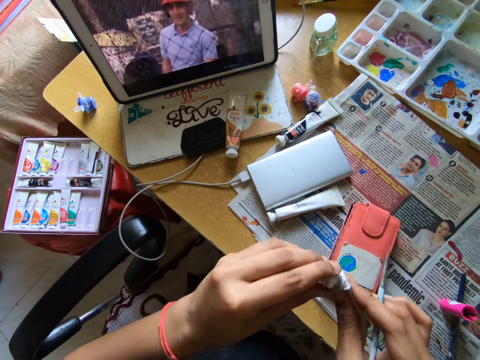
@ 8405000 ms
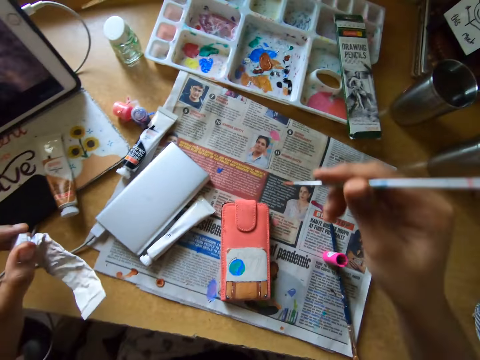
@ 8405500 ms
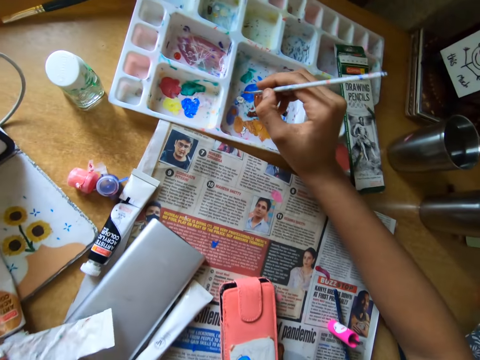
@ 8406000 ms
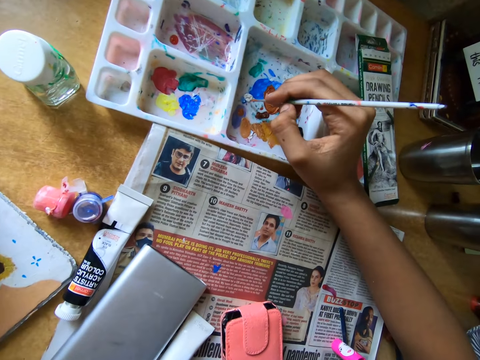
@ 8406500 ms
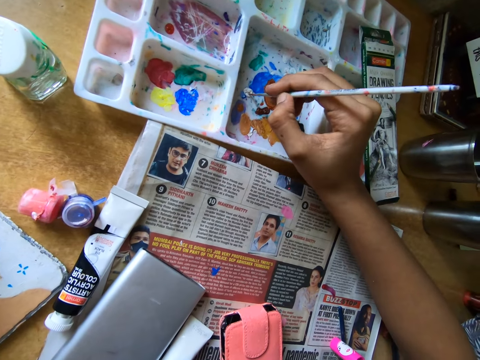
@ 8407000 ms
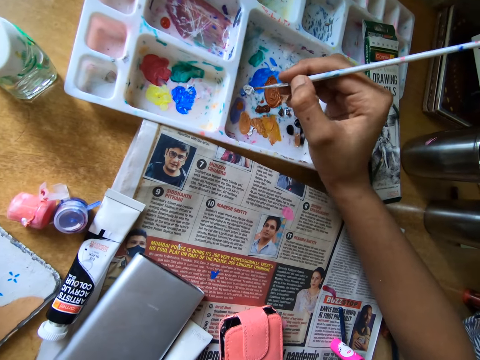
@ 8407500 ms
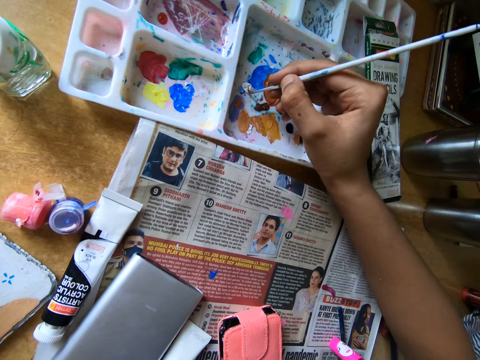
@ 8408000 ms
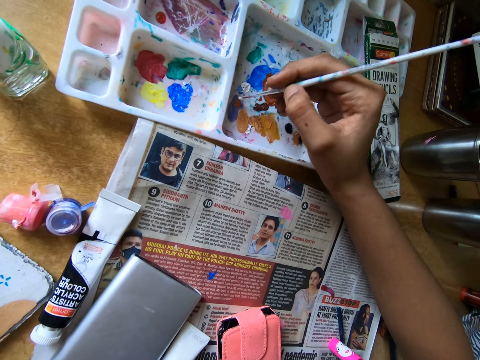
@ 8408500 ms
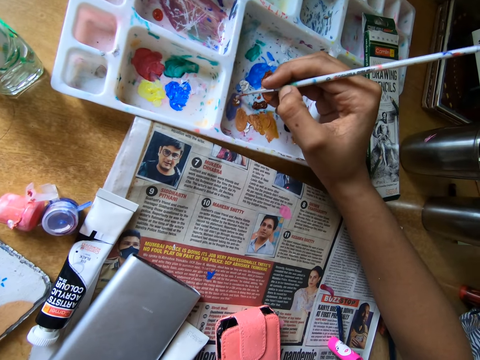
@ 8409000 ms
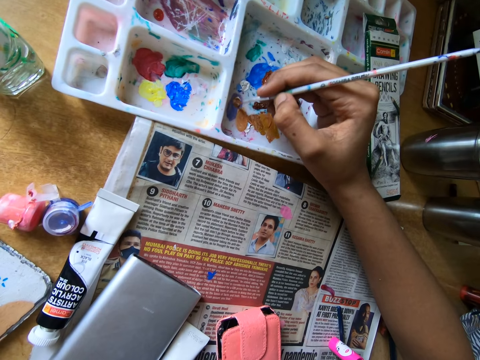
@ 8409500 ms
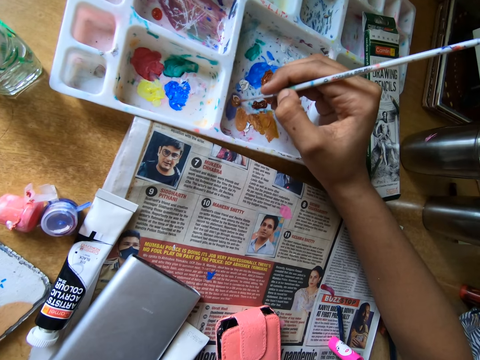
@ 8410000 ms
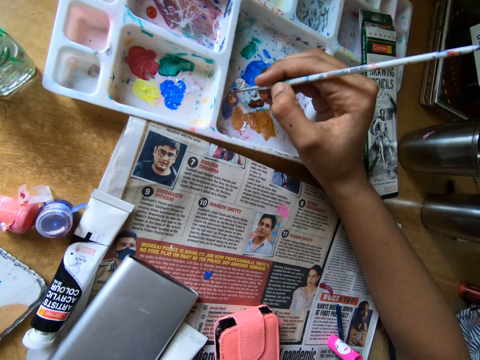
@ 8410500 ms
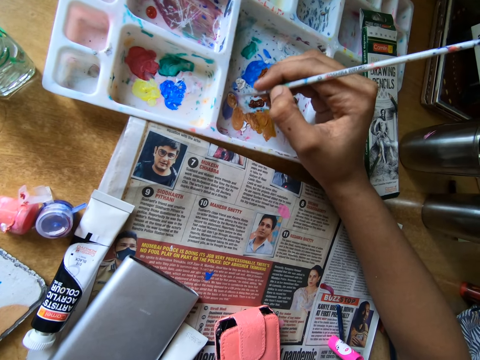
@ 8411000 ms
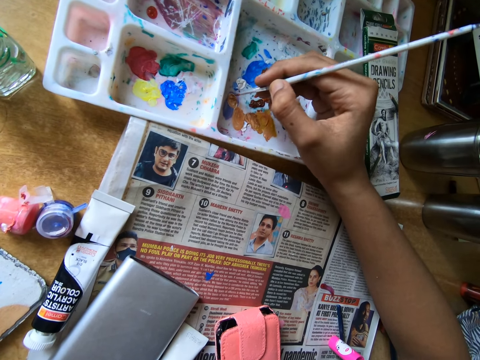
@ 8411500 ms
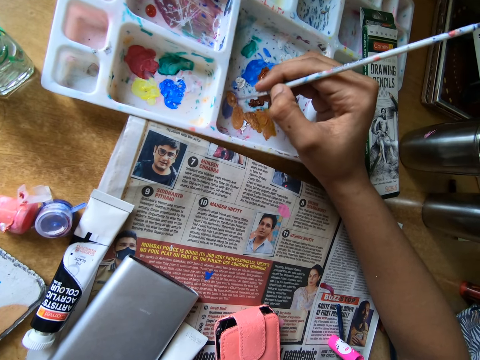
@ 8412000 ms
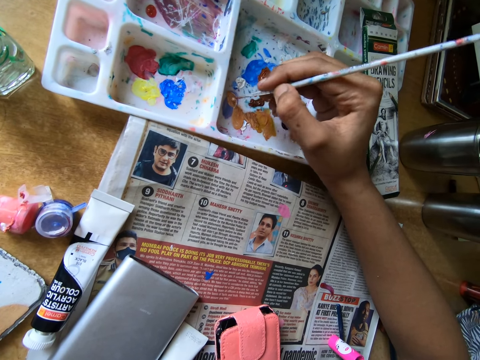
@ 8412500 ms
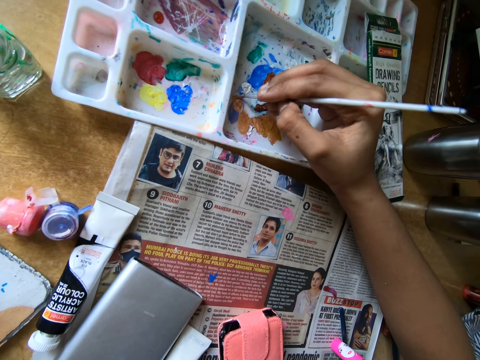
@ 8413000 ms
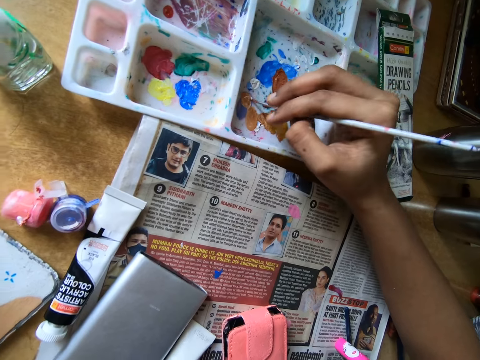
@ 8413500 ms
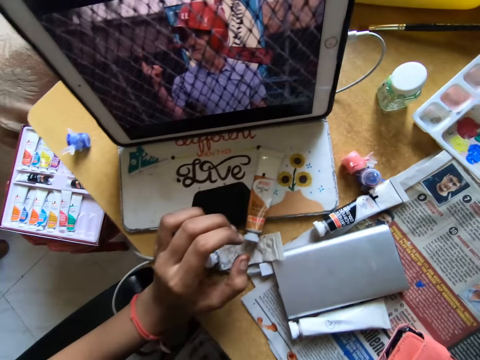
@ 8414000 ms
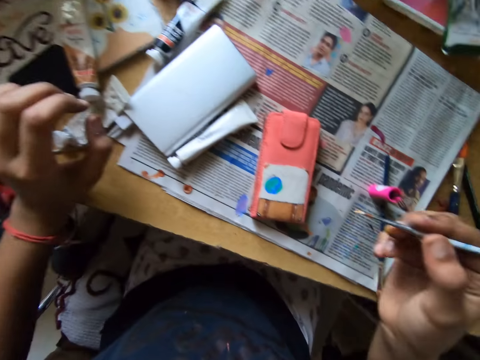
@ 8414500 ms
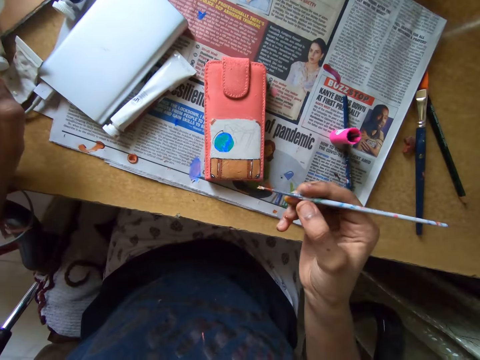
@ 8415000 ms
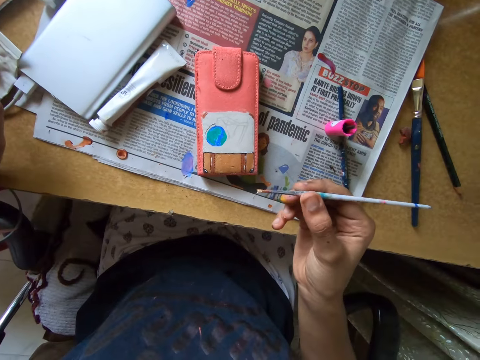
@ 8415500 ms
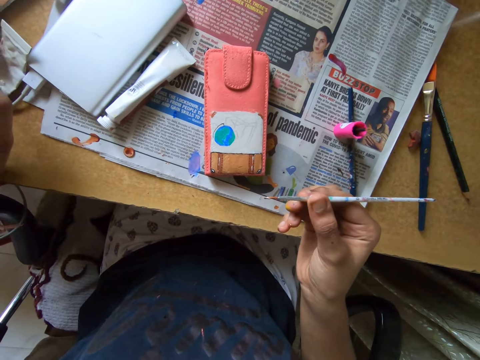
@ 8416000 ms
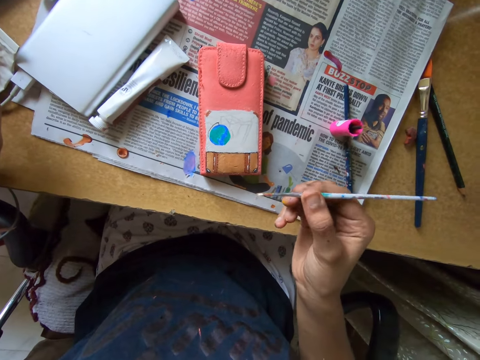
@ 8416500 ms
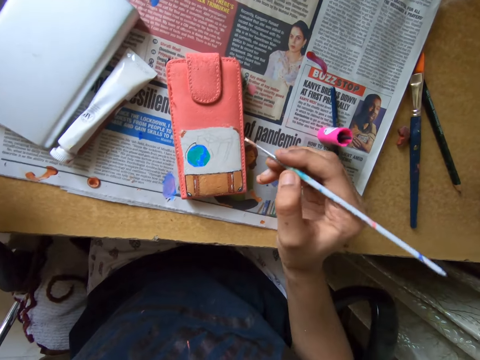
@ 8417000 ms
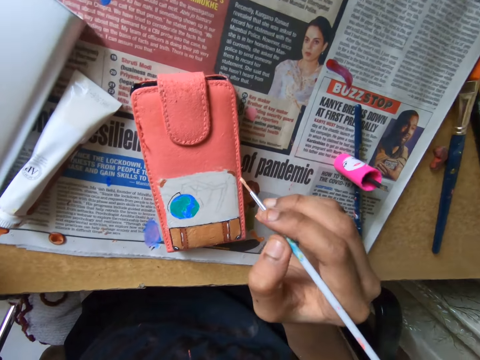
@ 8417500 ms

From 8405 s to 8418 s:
The camera wearer uses paint in a paint palette with the paintbrush in her right hand. She smears paint on the paint palette with the paintbrush. She looks around a room.

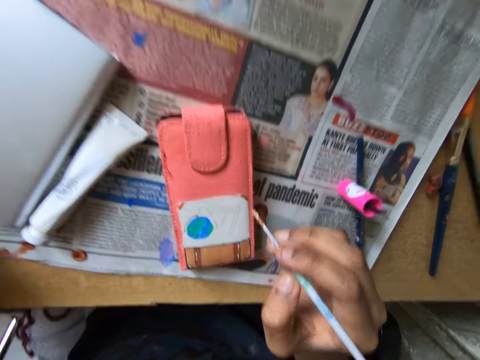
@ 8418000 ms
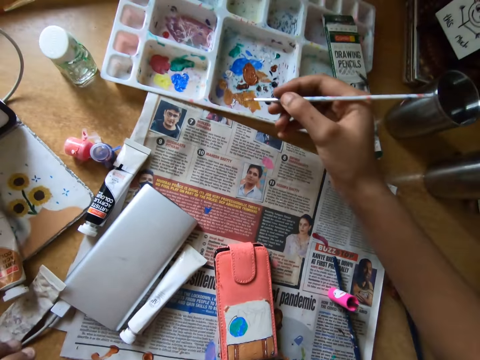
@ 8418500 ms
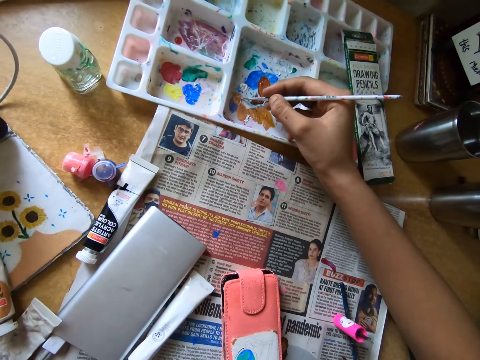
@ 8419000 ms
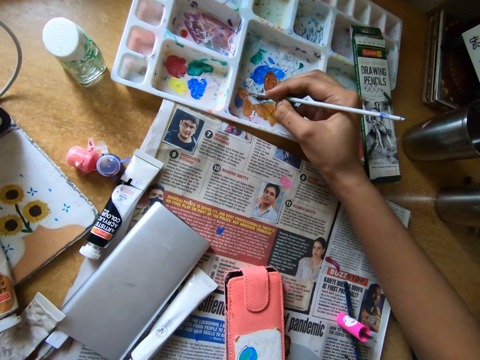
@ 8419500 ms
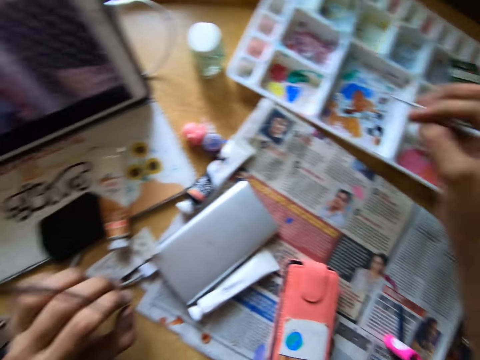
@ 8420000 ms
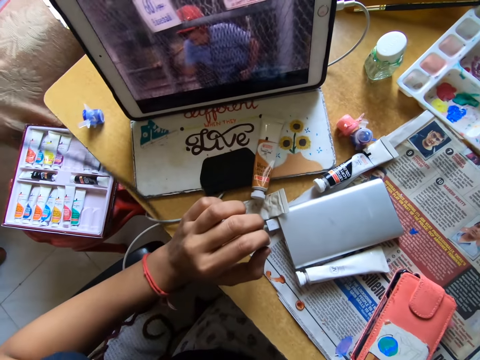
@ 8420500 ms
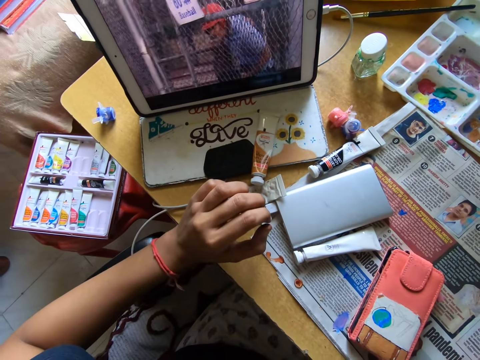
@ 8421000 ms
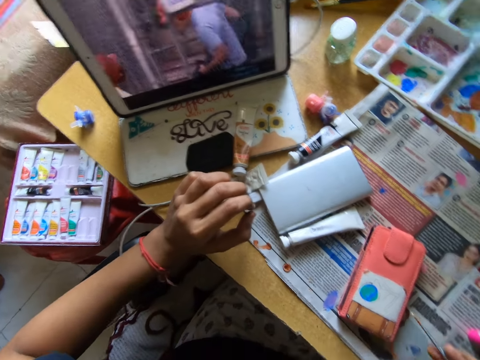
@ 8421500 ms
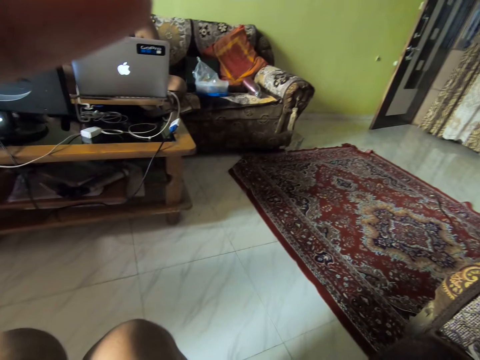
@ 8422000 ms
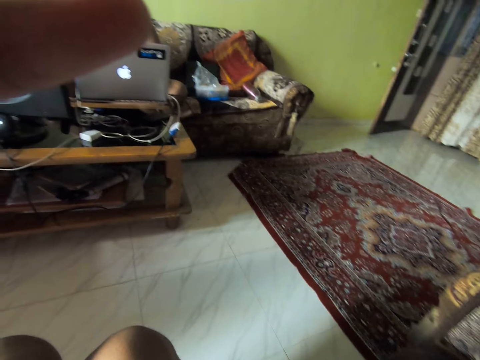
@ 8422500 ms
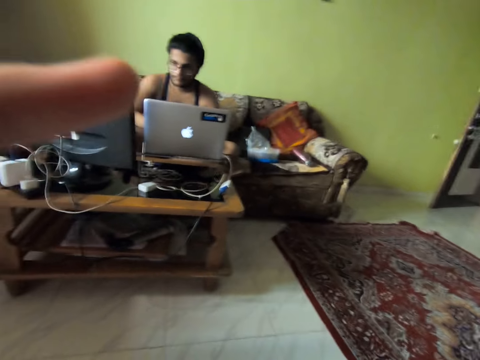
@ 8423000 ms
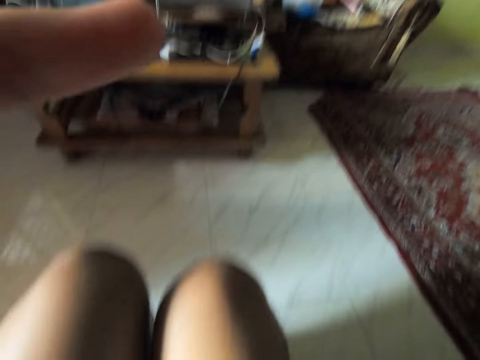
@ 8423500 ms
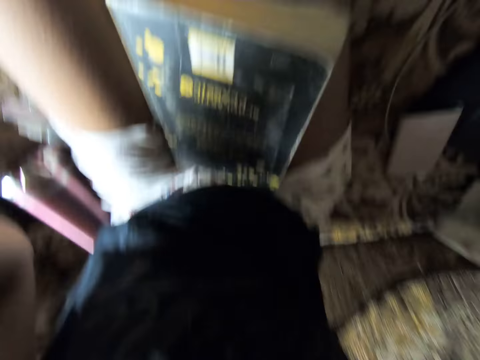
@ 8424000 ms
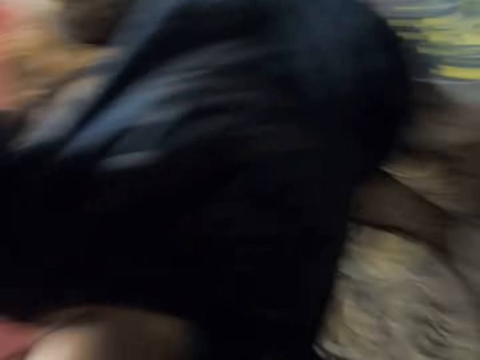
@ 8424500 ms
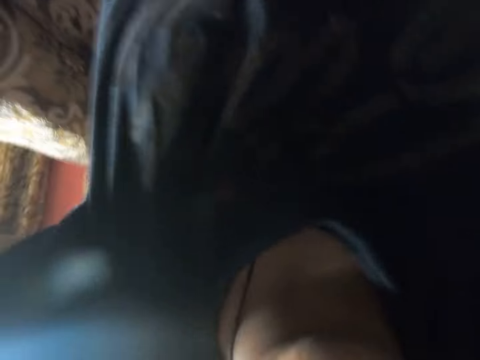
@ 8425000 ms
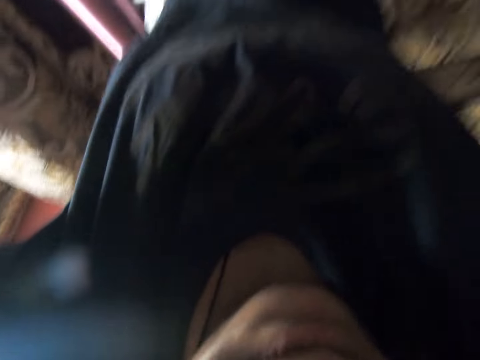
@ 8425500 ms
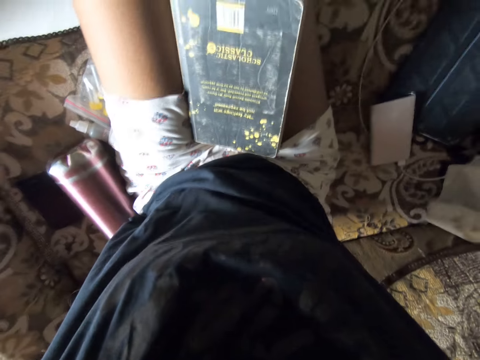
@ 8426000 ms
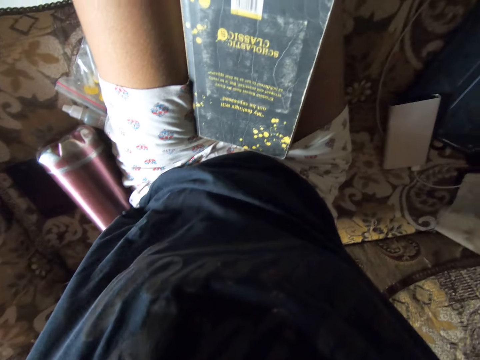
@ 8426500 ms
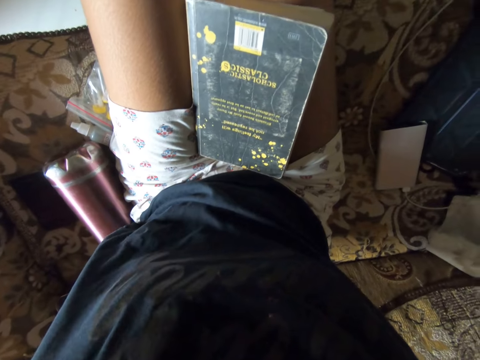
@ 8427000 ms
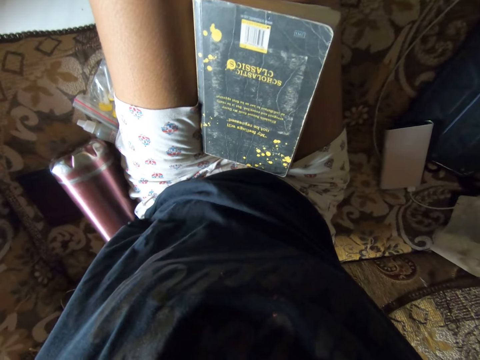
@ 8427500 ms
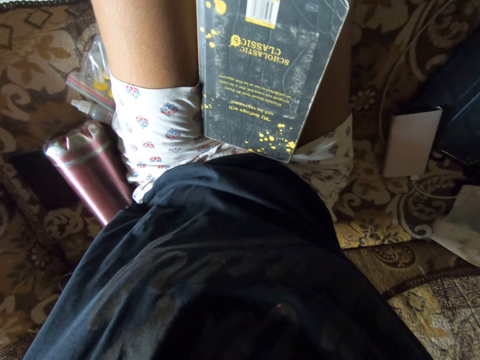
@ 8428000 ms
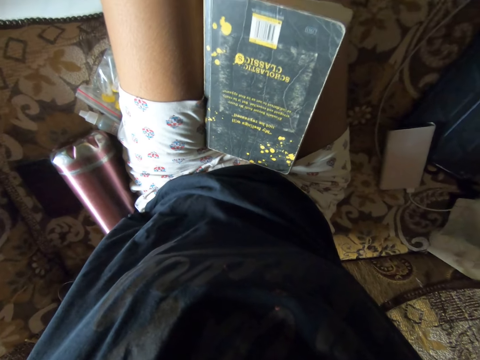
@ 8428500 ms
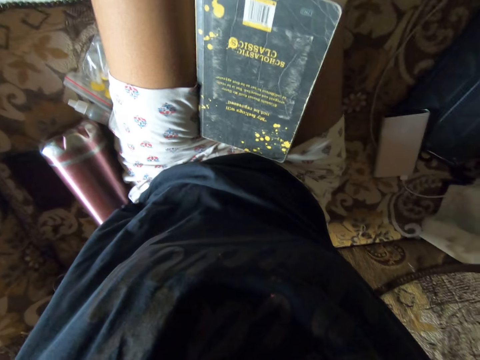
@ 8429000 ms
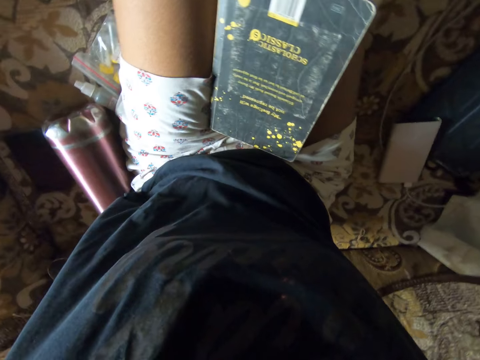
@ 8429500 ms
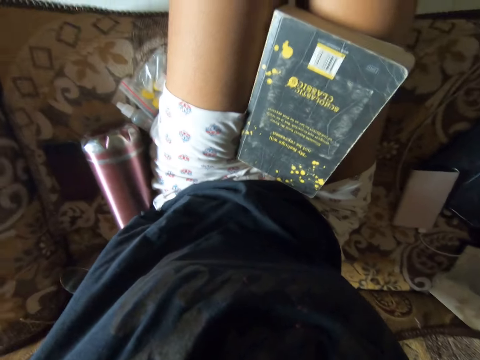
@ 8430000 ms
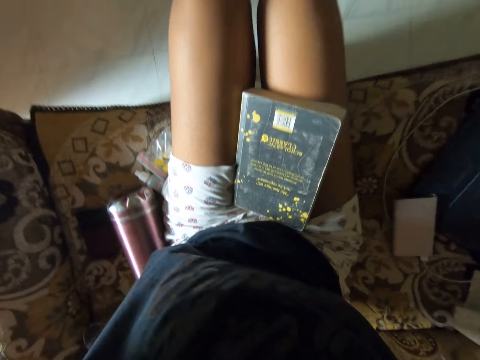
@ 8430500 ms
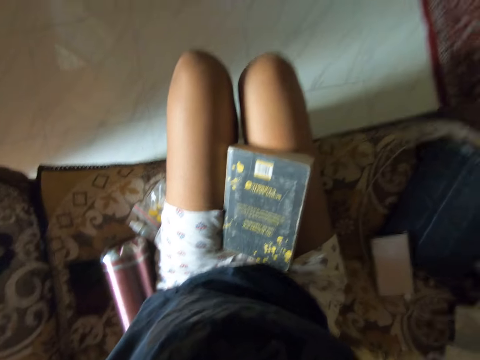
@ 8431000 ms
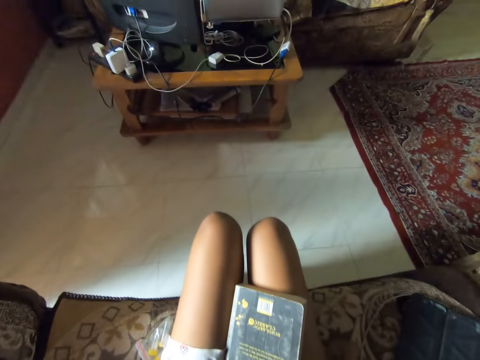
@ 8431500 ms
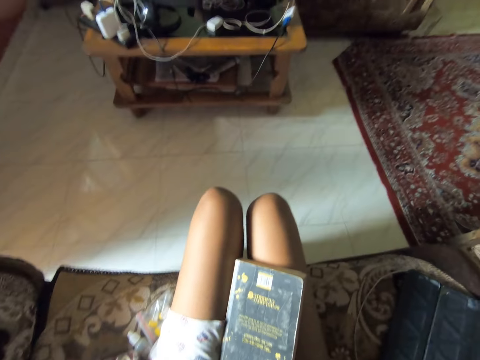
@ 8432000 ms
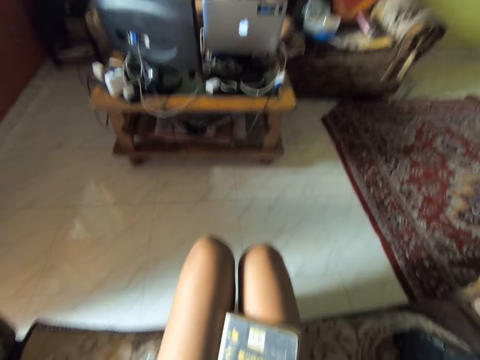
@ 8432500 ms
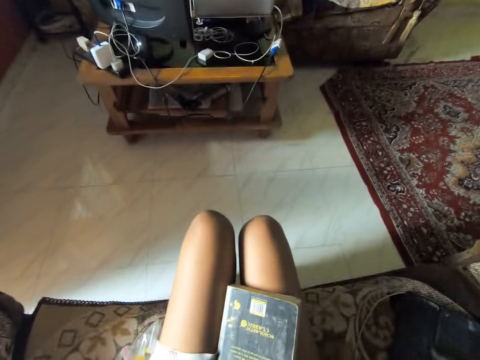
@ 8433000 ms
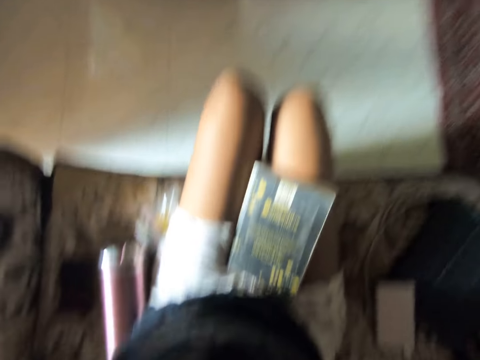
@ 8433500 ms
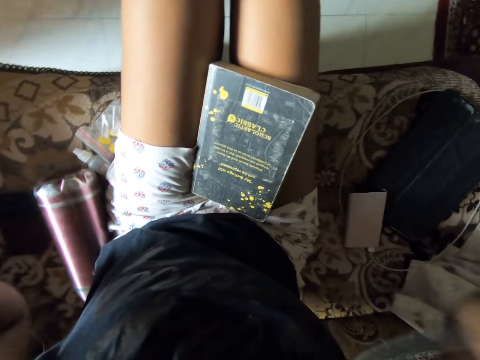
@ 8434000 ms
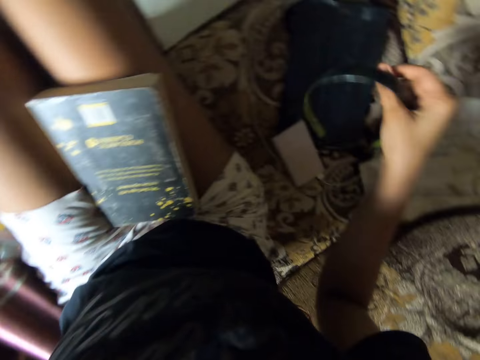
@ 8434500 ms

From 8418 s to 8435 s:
The camera wearer scoops paint from a paint palette with a paintbrush. She looks around a room. A man operates a tablet with his hands. The camera wearer adjusts a camera with her hands.
